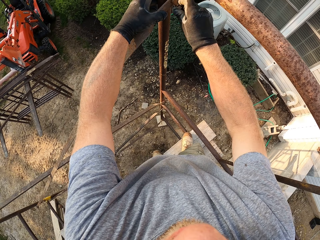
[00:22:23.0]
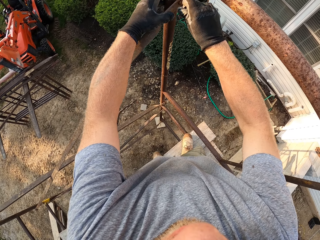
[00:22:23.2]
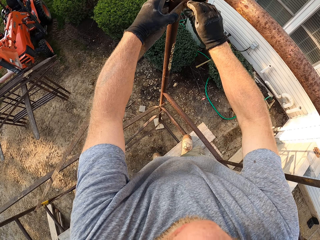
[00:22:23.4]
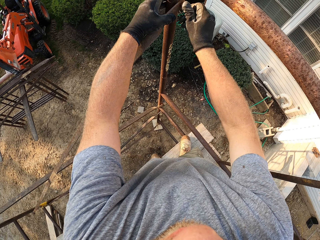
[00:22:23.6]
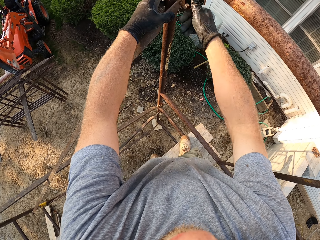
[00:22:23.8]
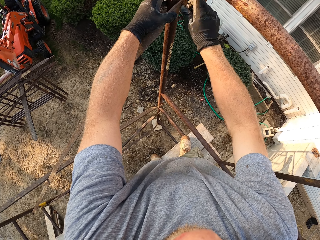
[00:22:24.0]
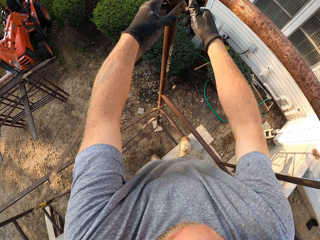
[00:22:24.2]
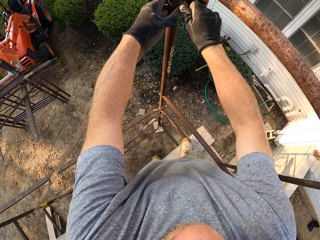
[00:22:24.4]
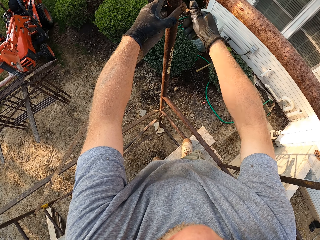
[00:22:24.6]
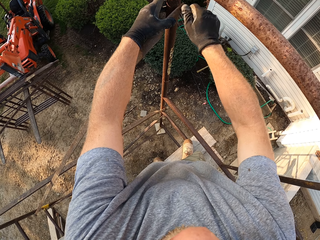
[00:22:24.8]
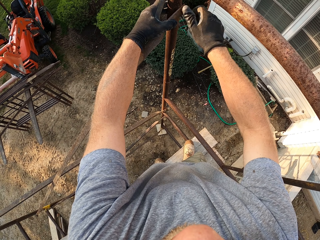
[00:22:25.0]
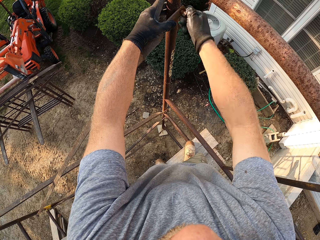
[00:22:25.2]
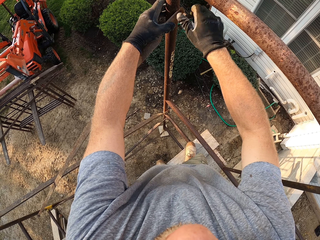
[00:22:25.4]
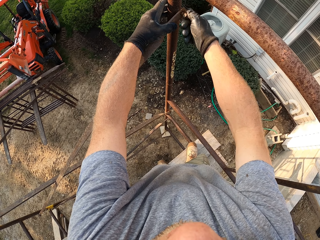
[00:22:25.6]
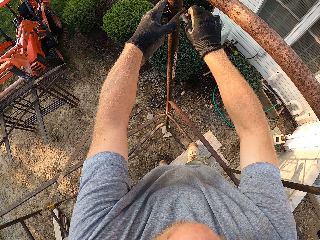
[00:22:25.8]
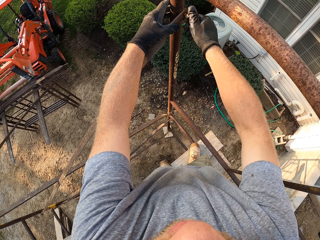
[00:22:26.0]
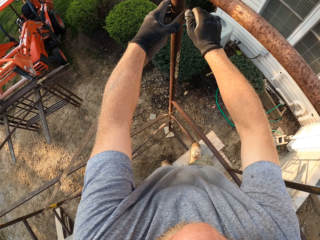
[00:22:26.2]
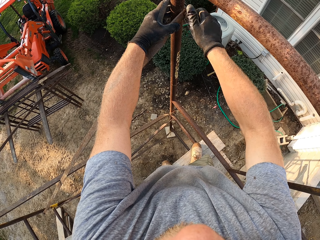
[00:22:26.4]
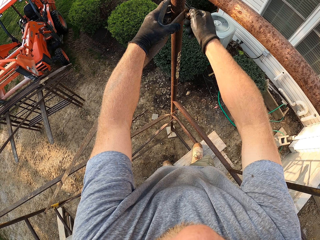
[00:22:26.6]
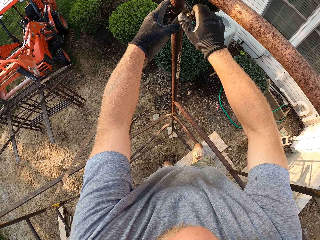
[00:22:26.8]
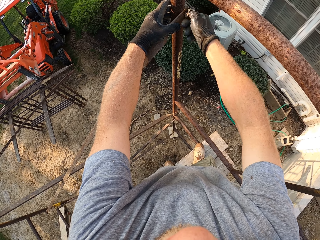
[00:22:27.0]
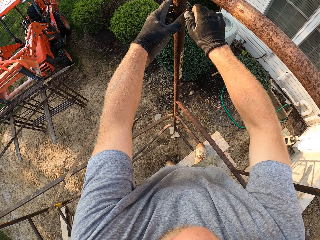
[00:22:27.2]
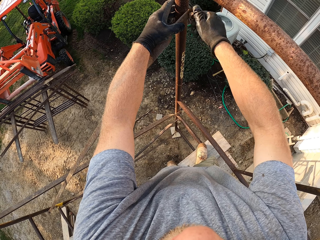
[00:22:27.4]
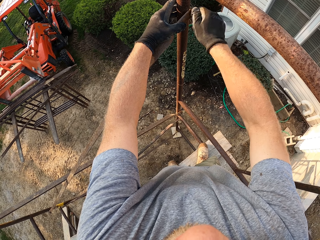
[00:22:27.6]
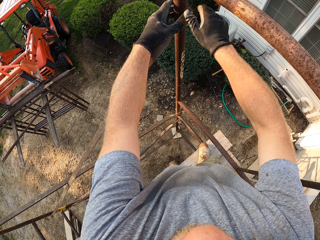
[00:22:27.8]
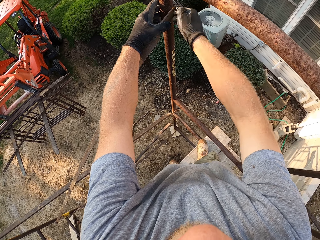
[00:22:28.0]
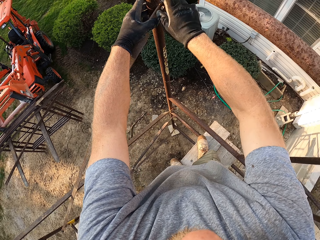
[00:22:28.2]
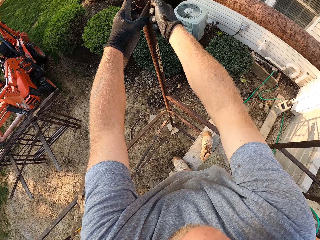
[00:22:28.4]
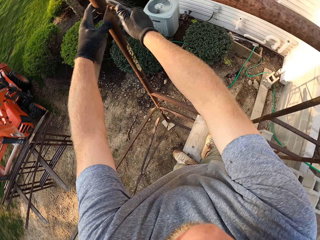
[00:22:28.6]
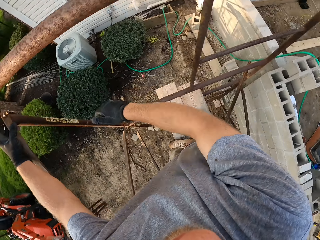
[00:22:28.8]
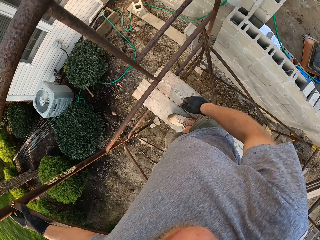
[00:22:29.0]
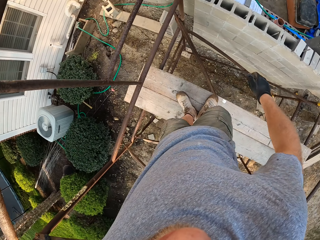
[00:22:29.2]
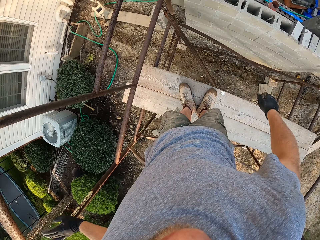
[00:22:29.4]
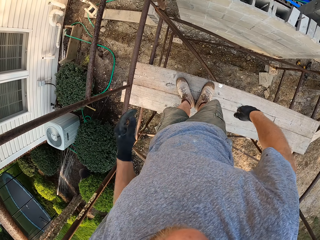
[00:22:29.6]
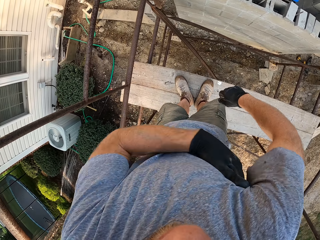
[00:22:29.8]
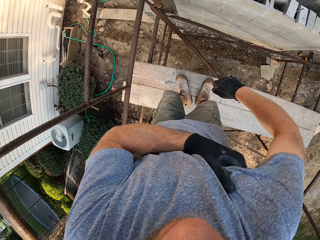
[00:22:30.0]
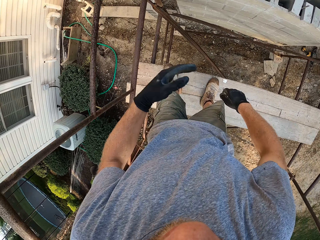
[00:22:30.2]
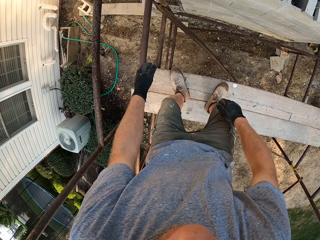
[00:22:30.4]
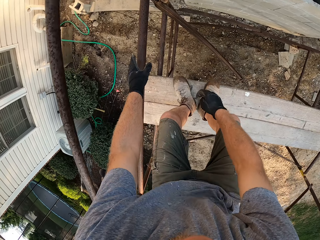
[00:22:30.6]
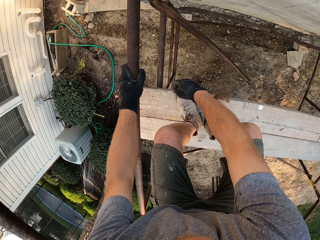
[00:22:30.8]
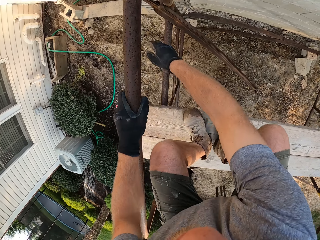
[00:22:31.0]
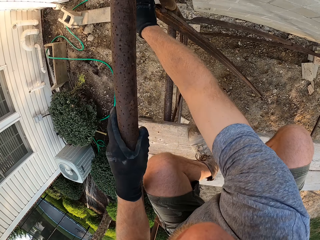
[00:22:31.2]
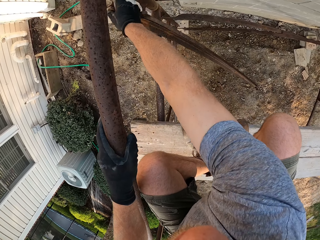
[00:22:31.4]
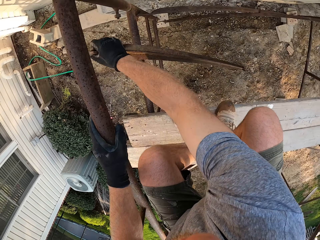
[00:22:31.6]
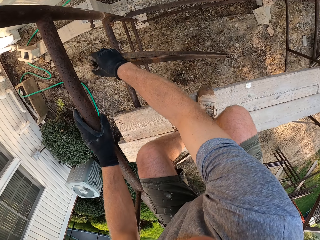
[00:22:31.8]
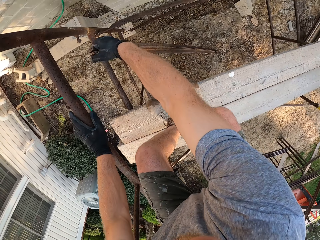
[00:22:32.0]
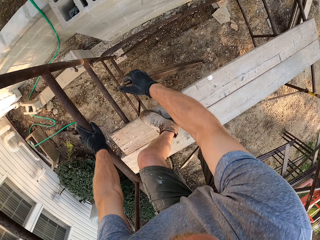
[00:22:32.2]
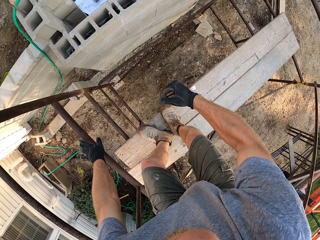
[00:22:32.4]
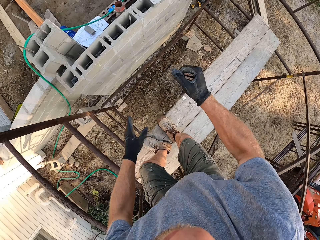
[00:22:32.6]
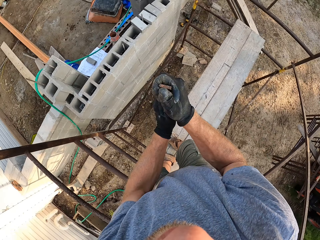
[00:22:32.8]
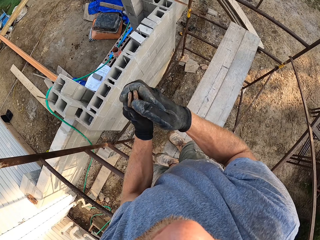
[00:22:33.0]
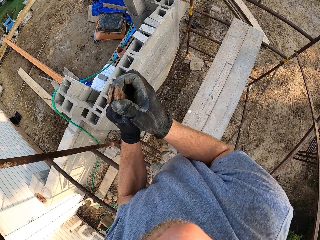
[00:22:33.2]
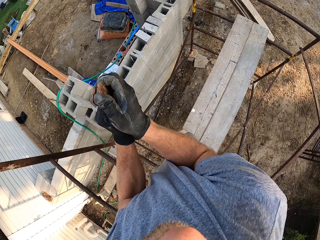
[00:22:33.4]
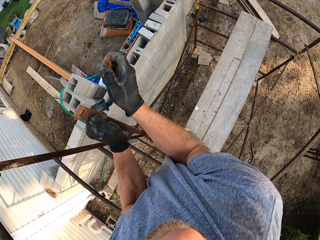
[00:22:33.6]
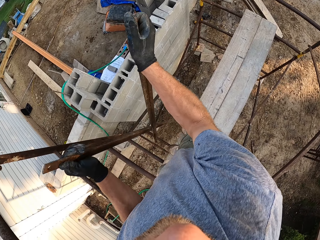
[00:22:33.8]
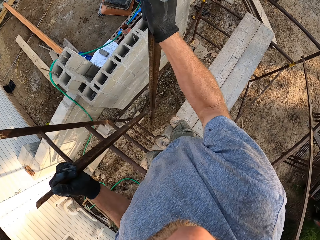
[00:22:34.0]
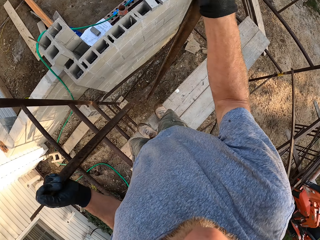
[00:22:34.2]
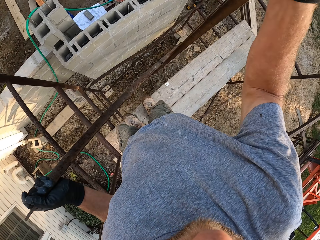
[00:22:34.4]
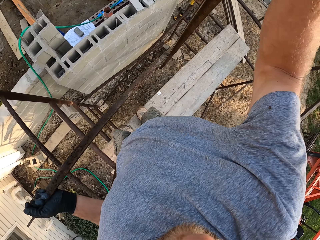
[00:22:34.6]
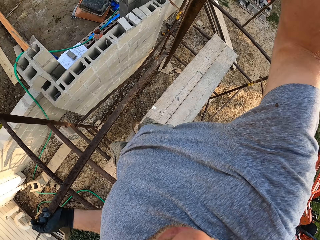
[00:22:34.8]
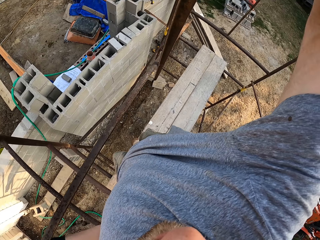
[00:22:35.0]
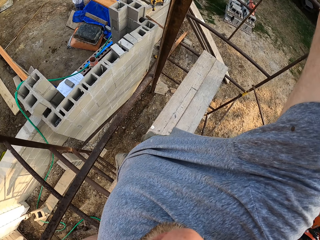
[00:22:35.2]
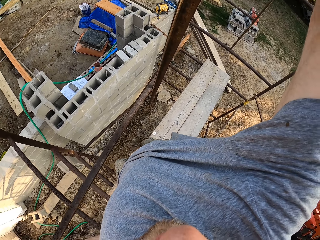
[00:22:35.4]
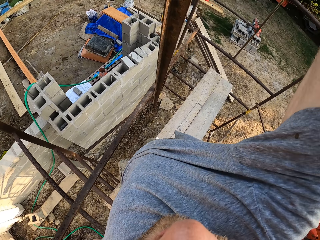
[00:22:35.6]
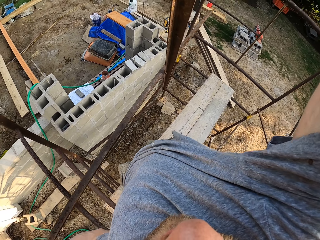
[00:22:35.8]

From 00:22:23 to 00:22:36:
The camera wearer fastens the nut on the hook. He scratches his right armpit with his left hand. He holds the rack with his left hand. He picks up a pair of iron rods against the rack. He spreads out the pair of iron rods.

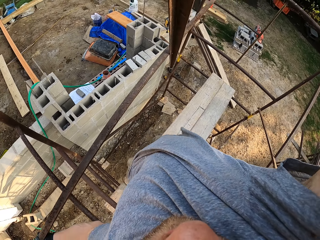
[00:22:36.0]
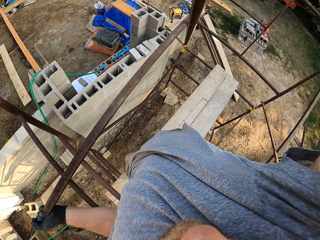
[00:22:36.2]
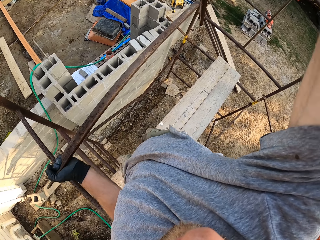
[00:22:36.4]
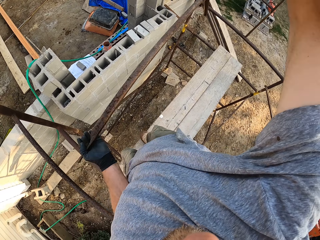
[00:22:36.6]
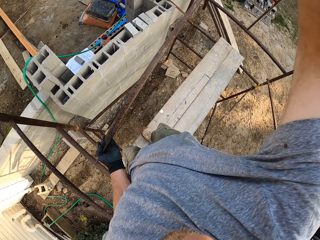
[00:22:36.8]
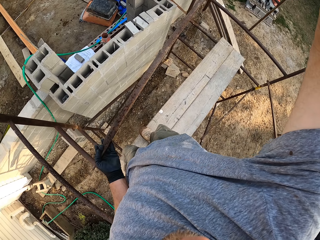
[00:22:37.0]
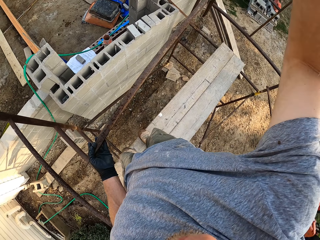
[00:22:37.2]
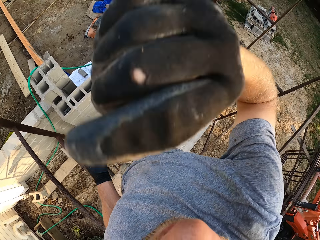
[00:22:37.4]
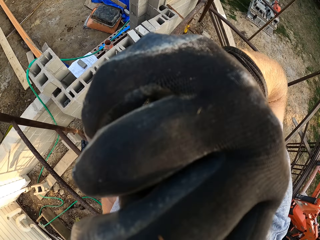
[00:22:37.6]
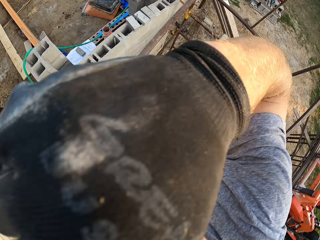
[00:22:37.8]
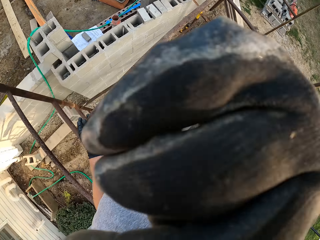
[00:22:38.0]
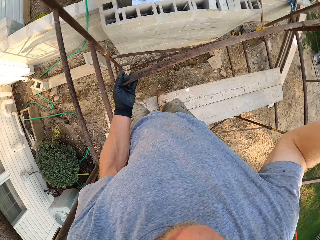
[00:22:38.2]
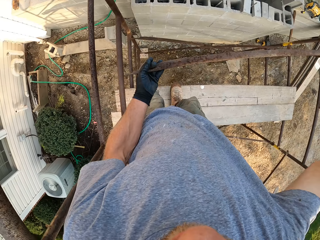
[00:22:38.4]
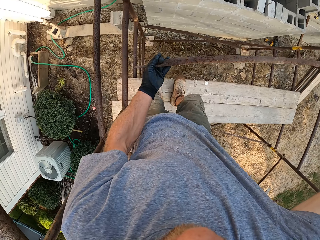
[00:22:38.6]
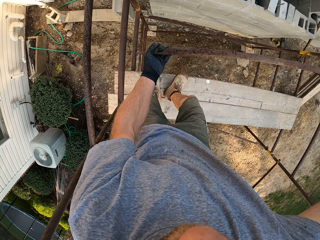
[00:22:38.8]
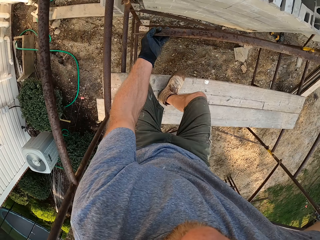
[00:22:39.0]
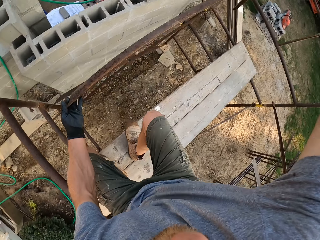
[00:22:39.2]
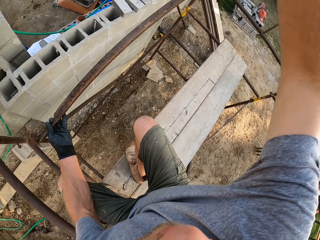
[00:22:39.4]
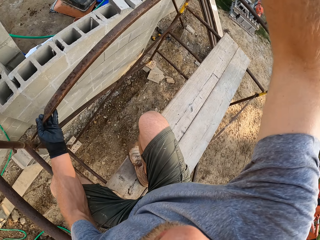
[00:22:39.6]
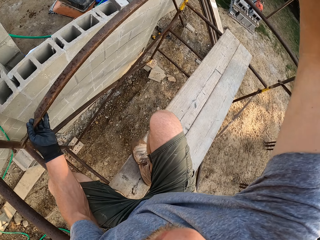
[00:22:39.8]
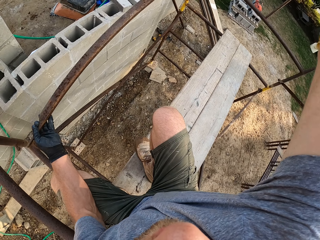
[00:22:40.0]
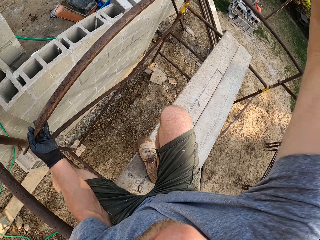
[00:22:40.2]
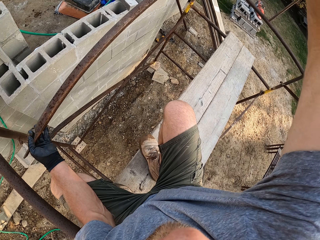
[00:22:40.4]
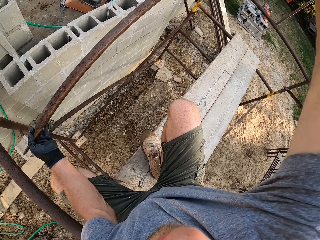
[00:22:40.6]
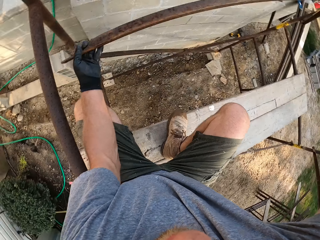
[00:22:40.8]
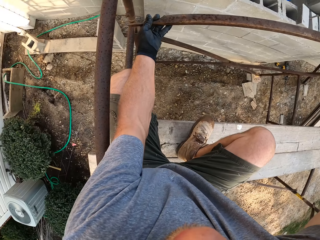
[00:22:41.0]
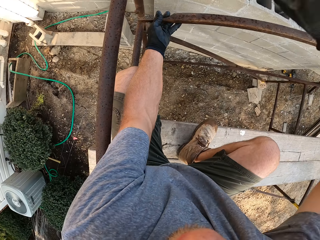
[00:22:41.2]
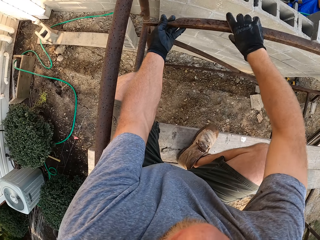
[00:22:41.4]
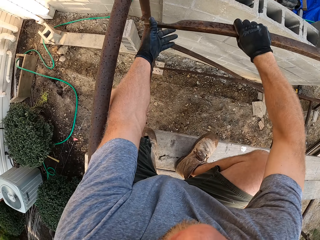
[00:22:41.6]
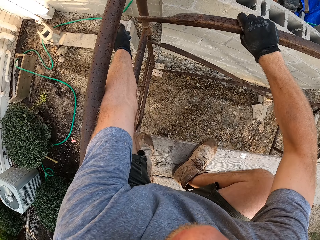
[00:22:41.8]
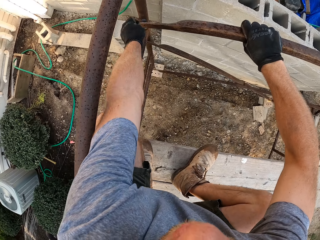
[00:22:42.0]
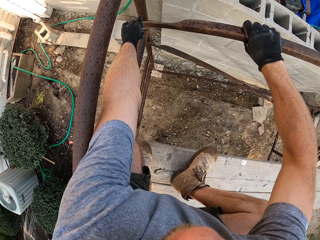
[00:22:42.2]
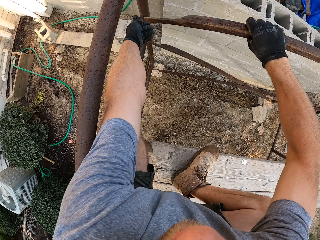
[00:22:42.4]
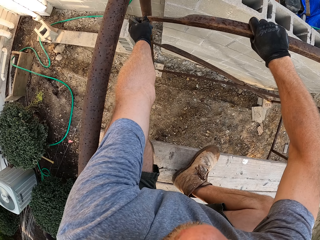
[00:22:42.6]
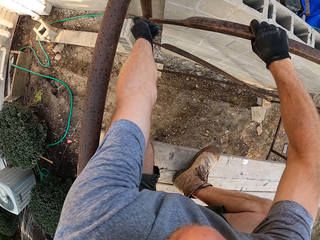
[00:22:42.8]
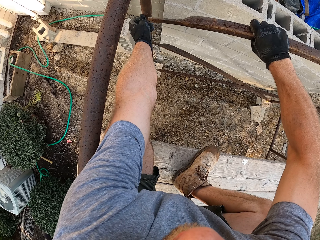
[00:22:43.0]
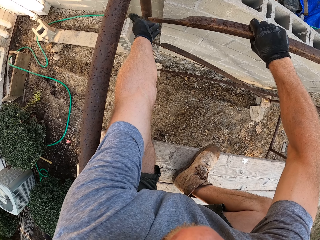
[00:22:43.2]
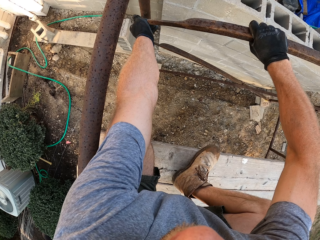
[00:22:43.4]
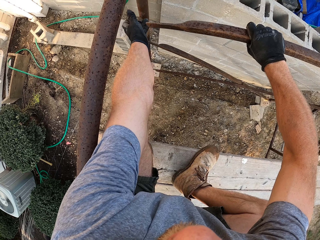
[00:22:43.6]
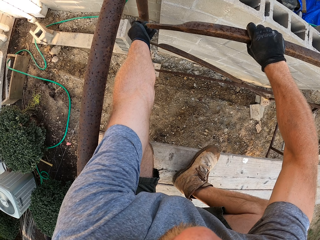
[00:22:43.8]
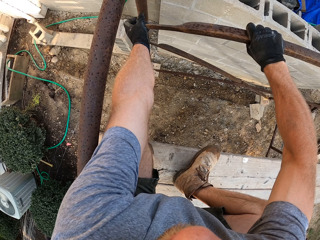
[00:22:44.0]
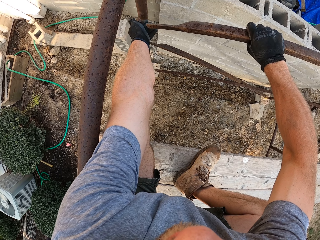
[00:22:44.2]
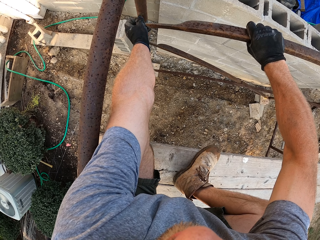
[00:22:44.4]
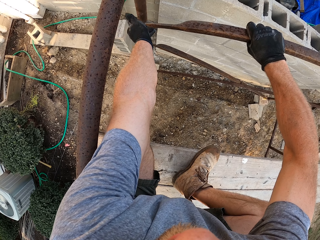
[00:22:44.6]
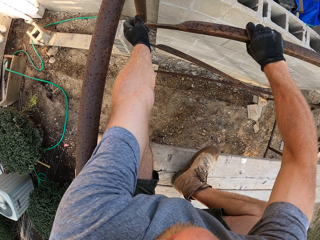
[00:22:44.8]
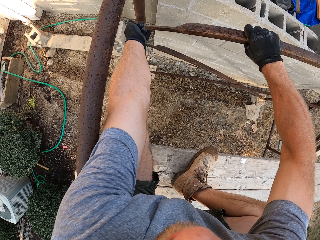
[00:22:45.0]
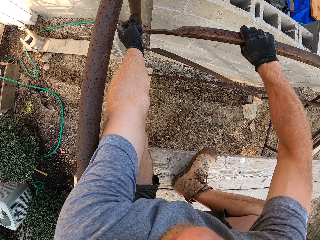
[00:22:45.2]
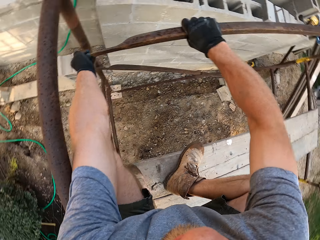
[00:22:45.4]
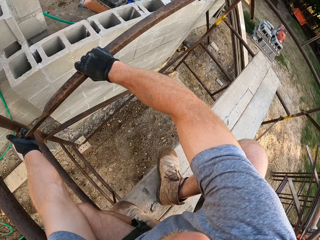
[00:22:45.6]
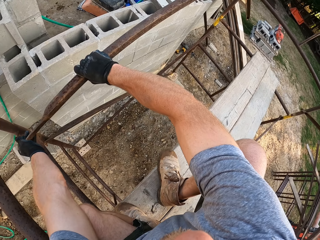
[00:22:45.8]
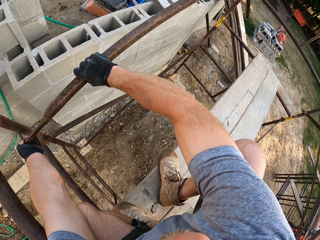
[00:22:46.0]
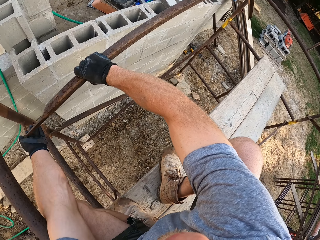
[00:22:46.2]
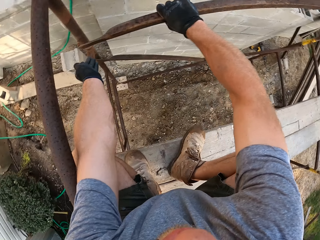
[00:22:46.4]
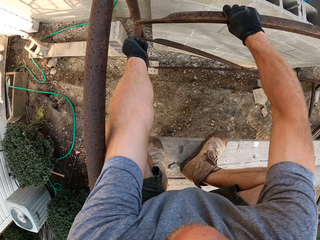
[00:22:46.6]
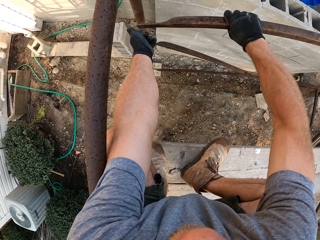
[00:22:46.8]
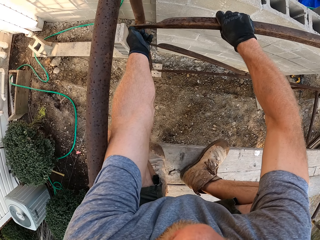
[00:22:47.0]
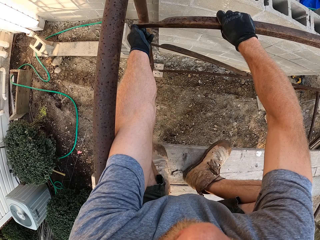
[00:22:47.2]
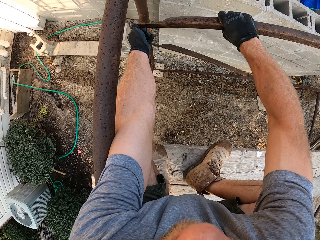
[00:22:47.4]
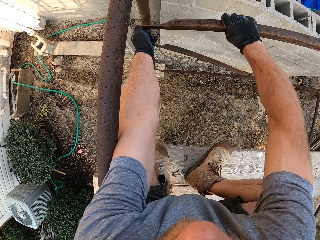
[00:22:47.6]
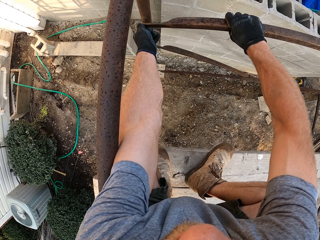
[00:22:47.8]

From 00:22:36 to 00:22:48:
The camera wearer touches his face. He unscrews a nut on the hook of the rack joint. He hangs an iron rod on the hook.
